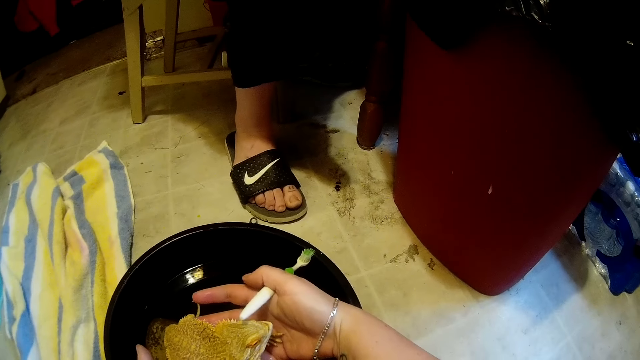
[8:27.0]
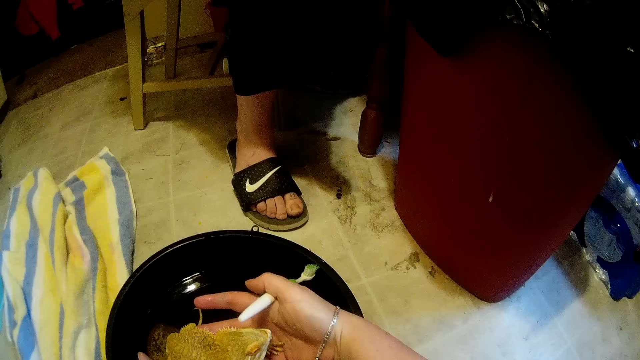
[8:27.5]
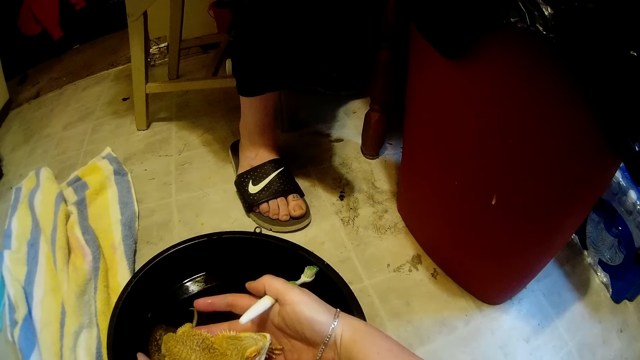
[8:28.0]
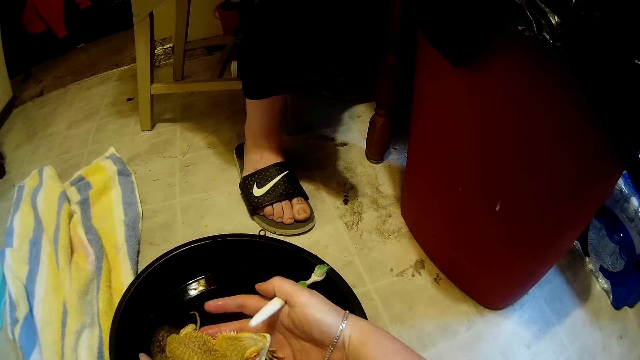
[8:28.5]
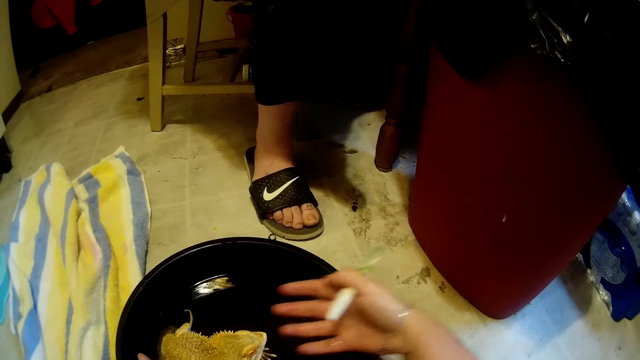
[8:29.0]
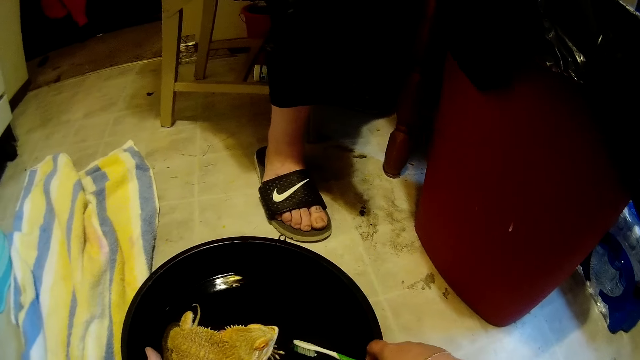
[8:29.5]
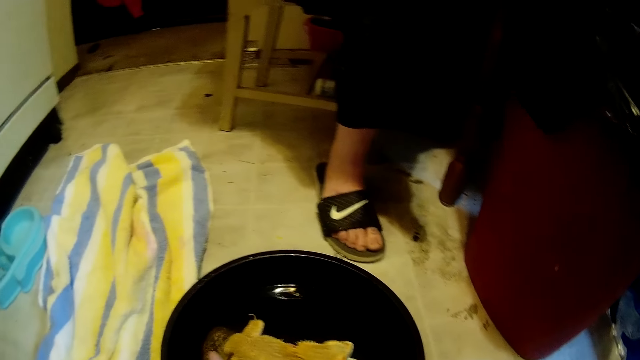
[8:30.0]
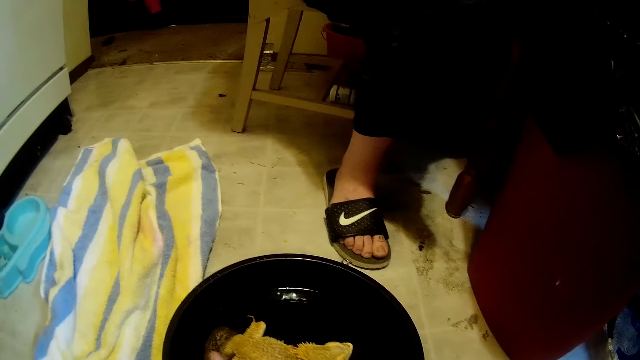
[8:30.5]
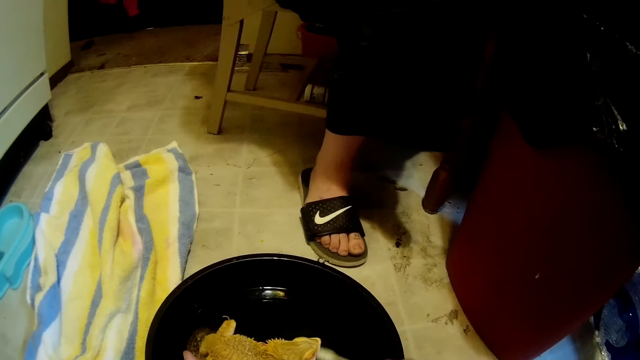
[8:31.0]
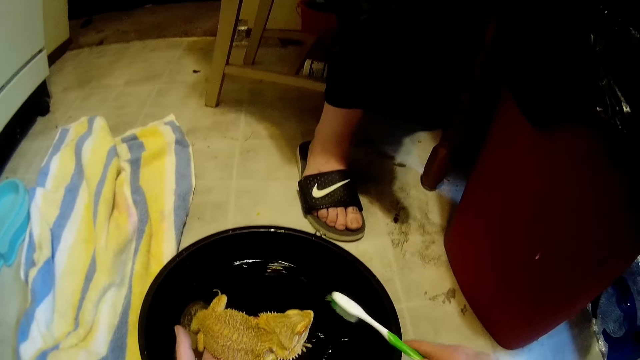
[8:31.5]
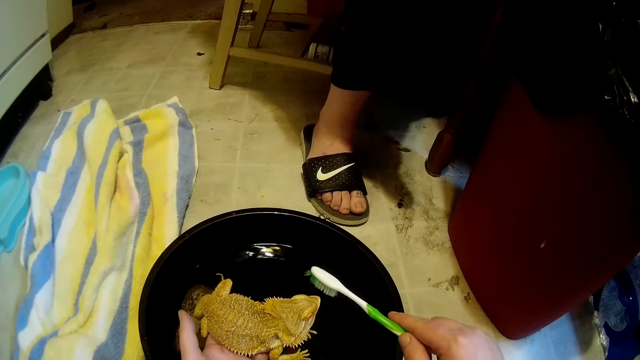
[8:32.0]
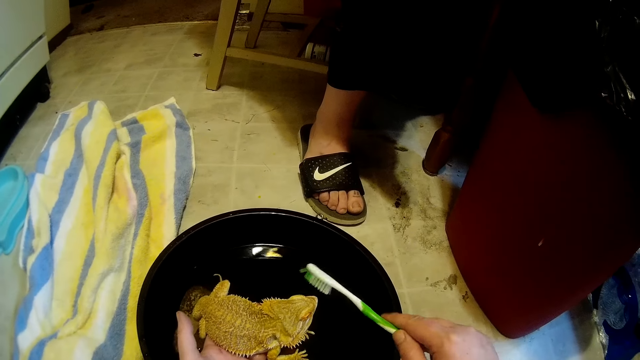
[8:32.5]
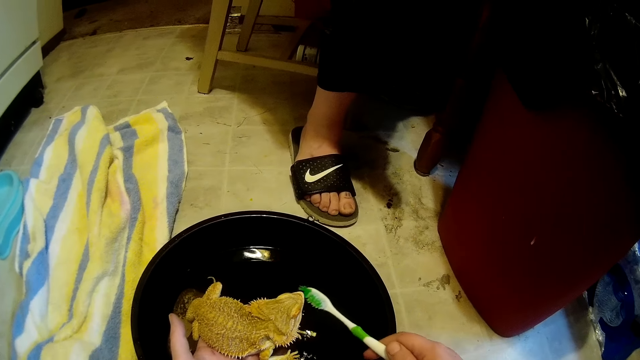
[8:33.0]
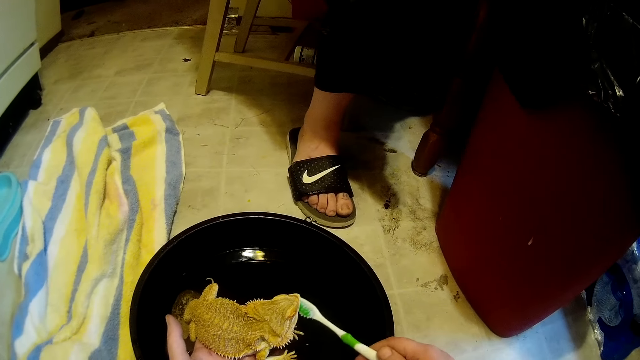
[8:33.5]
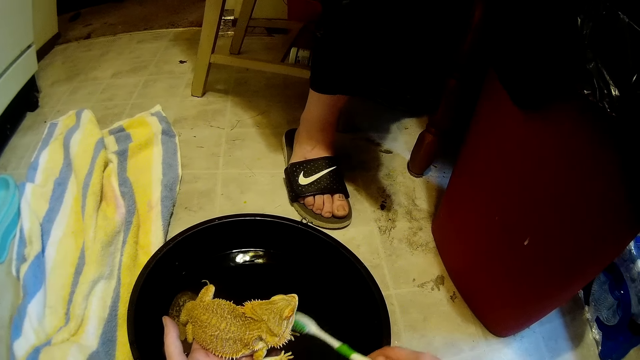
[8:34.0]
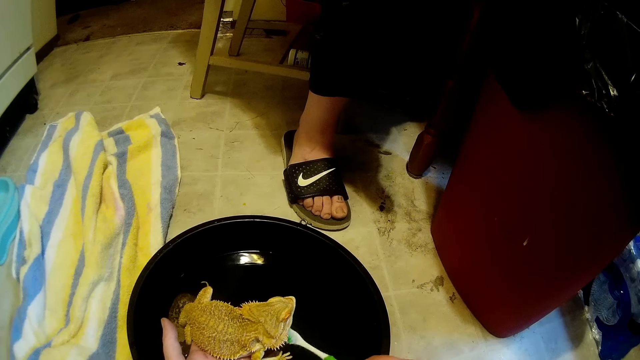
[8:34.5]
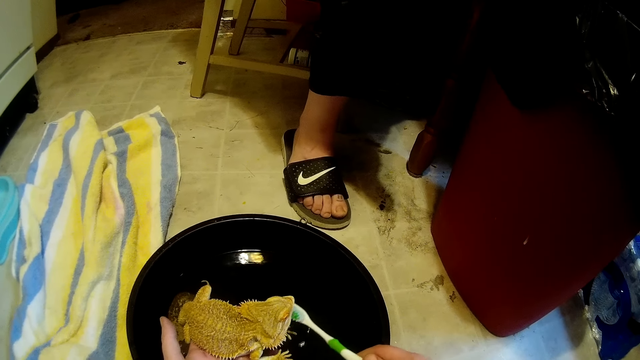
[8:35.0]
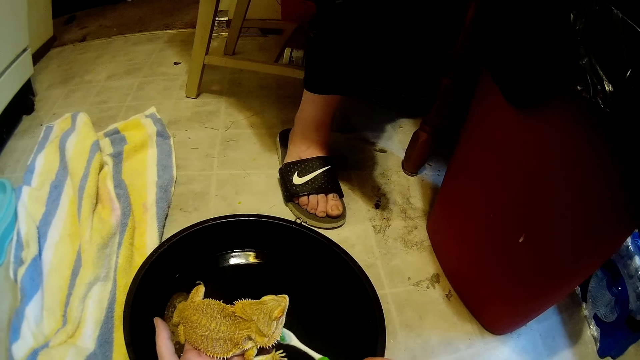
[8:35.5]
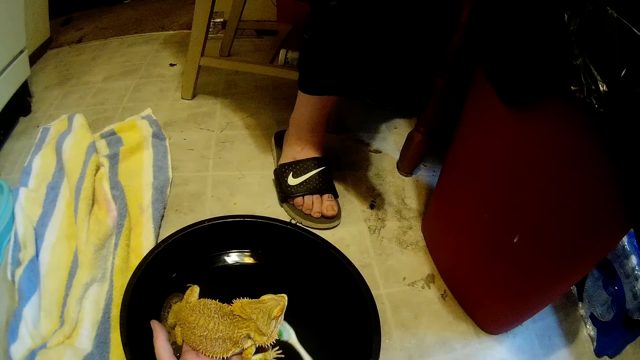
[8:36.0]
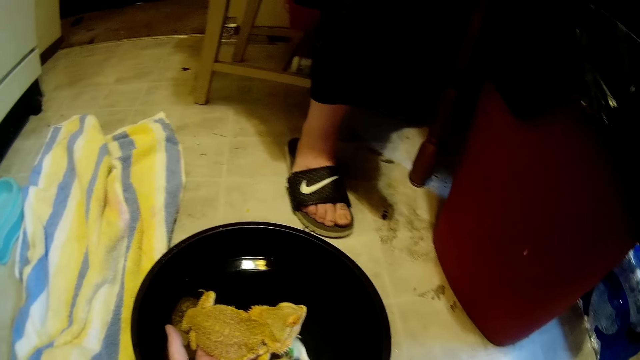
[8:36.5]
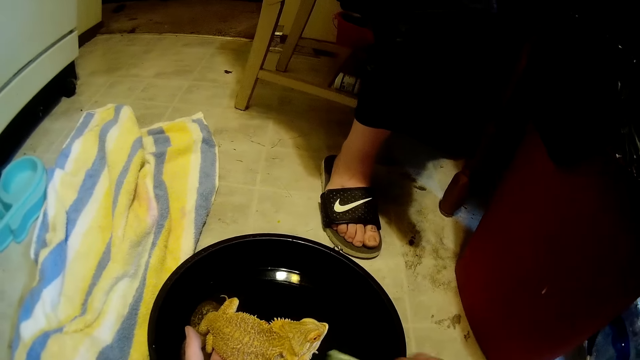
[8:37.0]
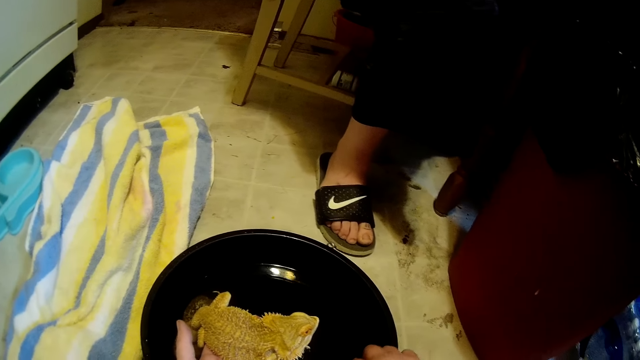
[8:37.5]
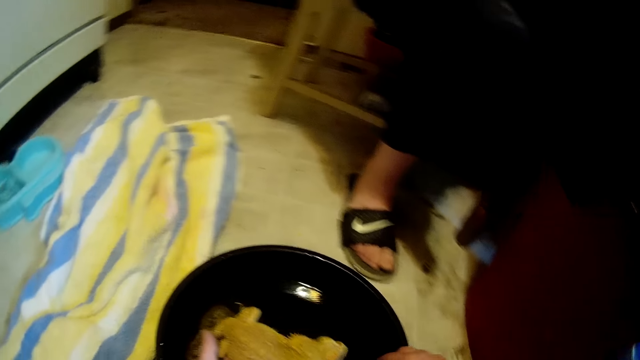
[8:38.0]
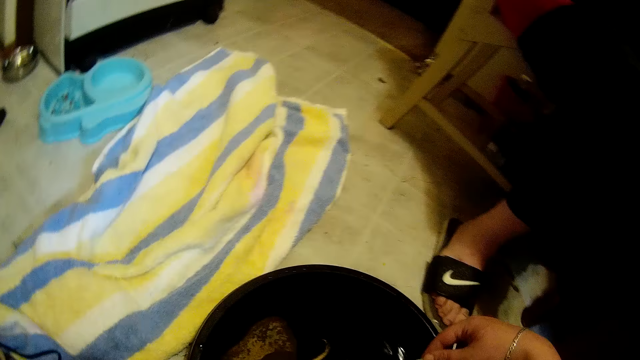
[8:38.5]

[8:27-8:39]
The camera wearer holds the lizard. She puts the toothbrush in the black bowl on the ground with her right hand. She cleans the dragon lizard on her left hand with the toothbrush in her right hand.

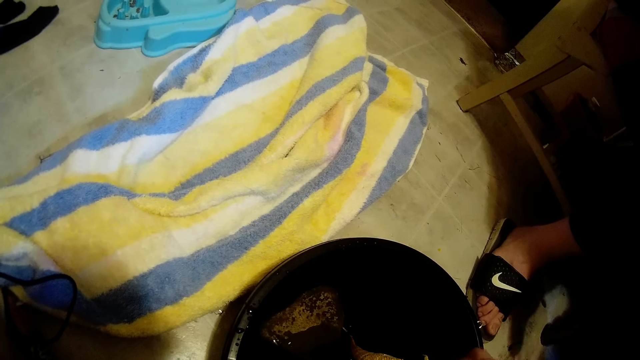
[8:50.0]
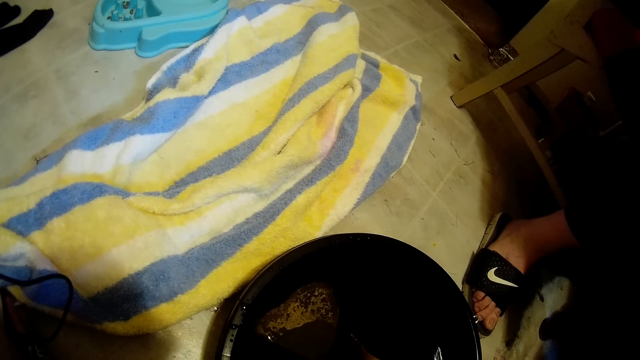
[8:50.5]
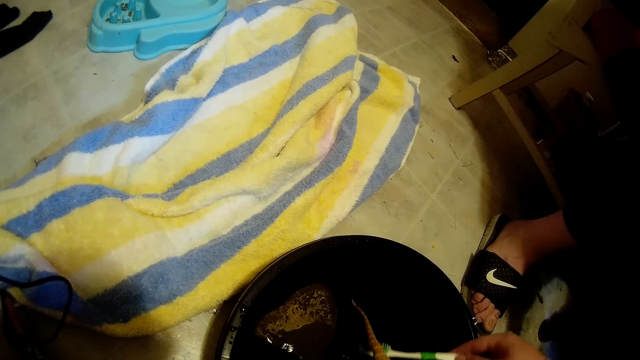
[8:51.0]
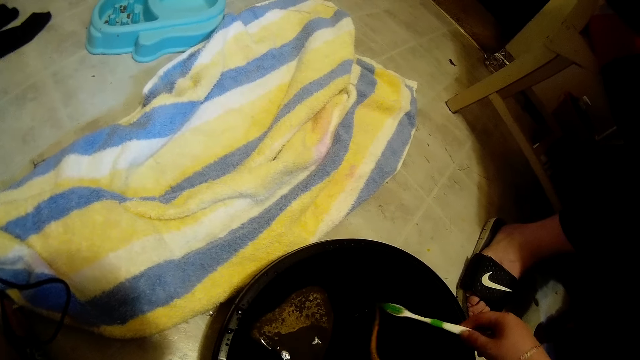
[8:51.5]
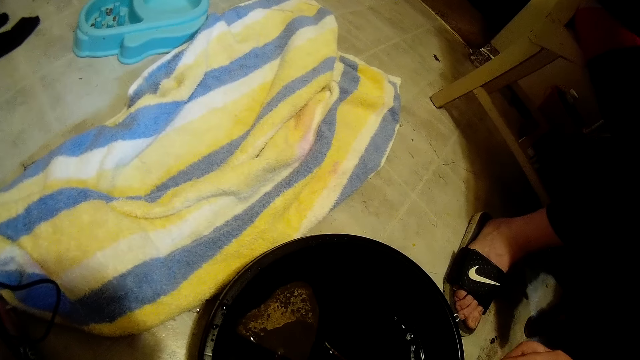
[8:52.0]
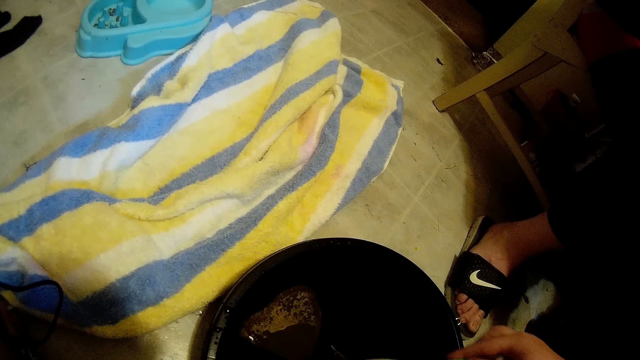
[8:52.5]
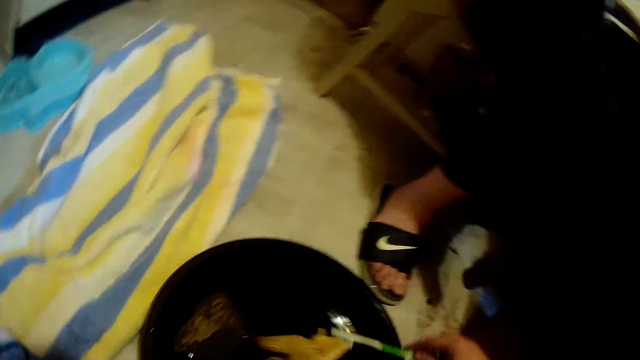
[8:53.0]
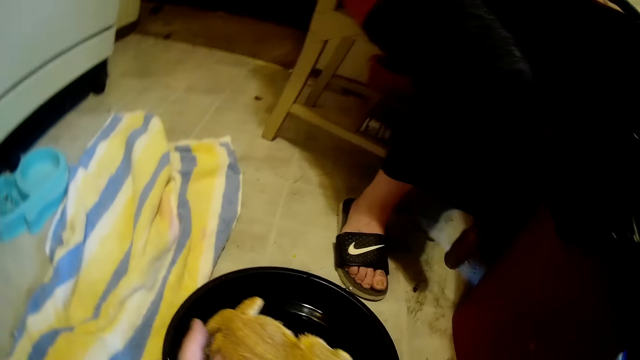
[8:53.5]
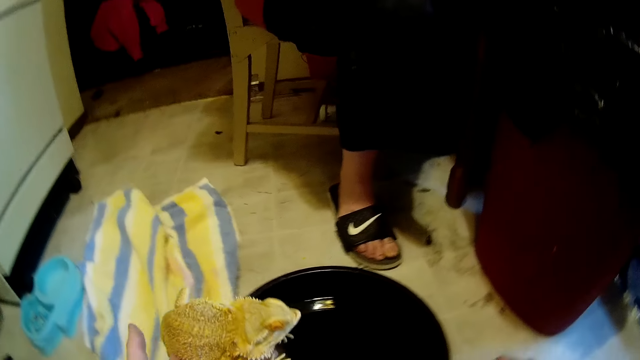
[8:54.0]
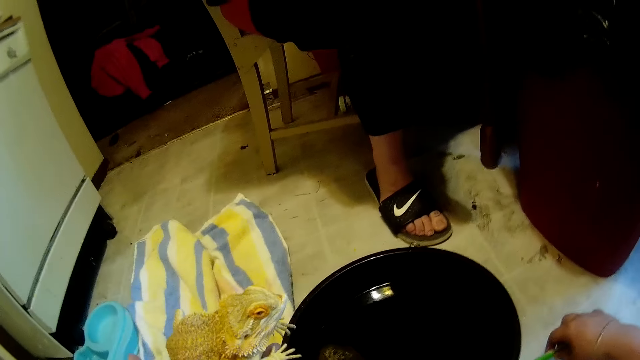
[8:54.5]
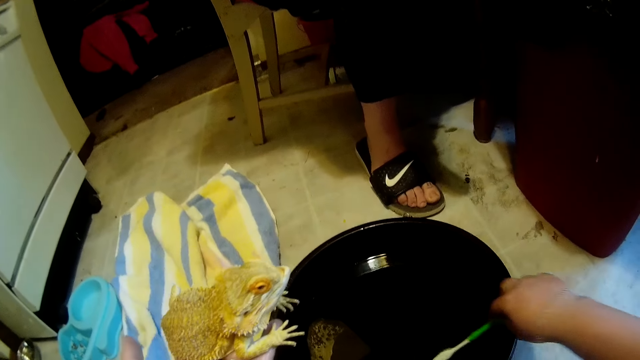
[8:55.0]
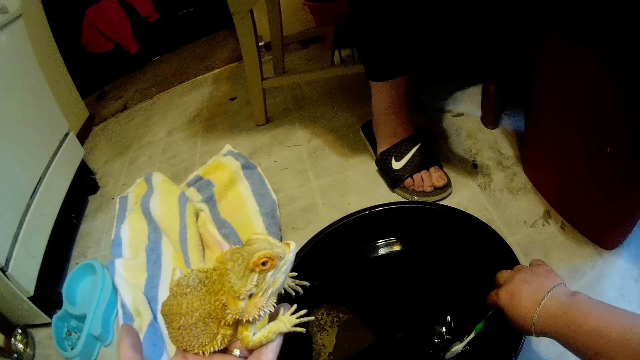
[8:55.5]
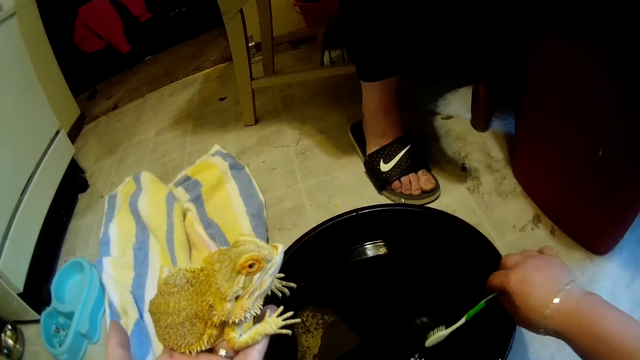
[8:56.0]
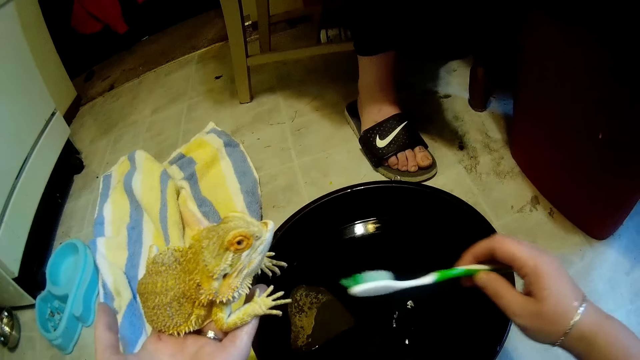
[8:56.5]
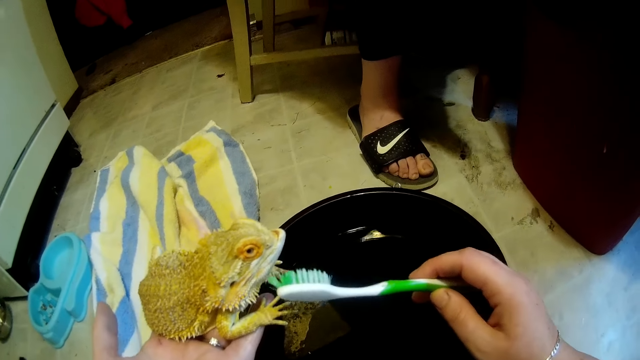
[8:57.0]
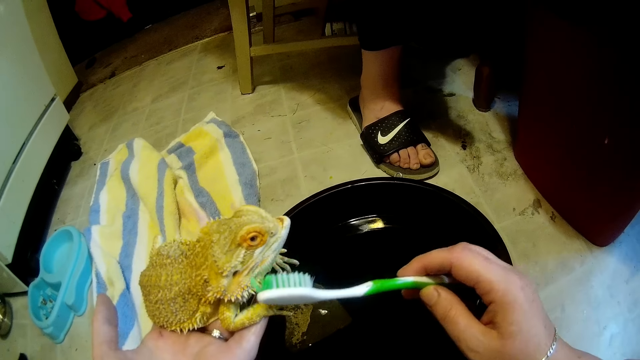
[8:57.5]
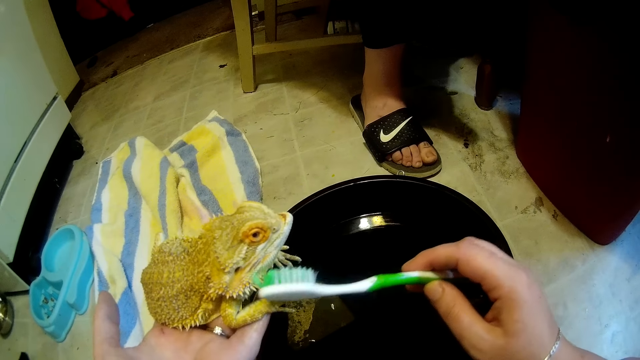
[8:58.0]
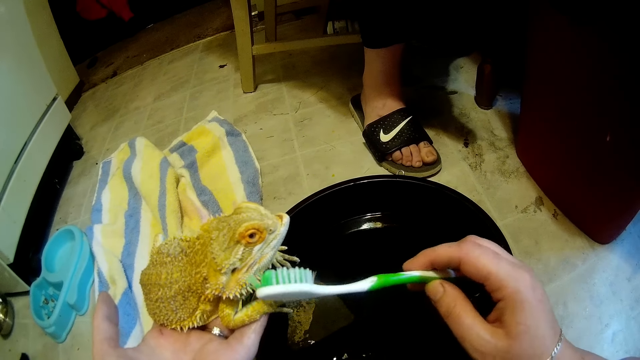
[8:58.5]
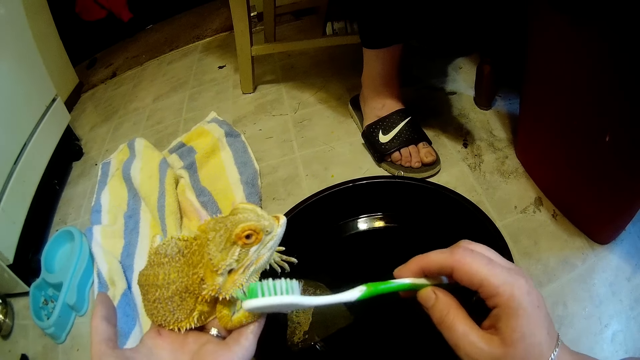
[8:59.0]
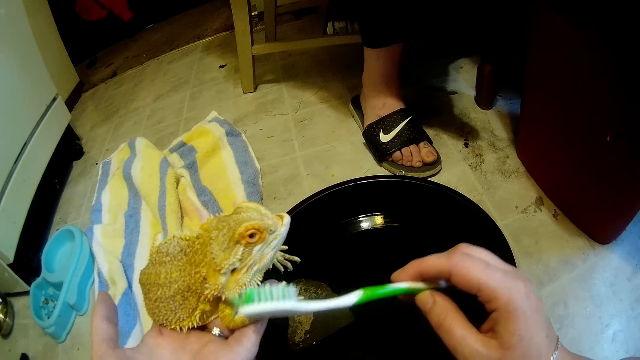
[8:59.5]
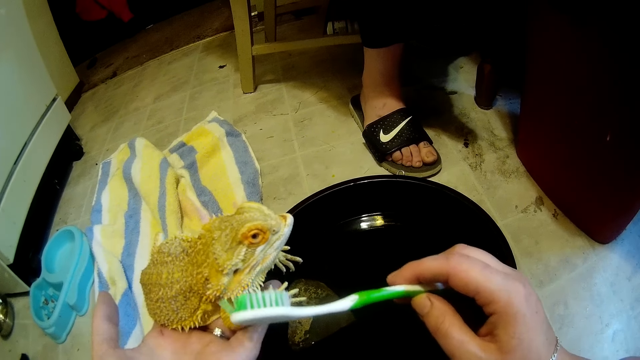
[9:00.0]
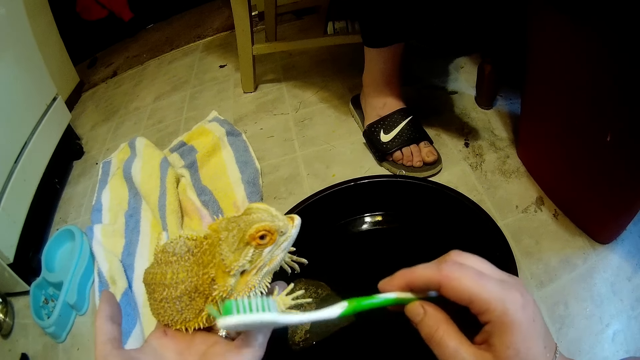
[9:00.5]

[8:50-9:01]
The camera wearer dips the toothbrush in the water. She cleans the lizard. She lifts the lizard. She puts the toothbrush in the black bowl on the ground with her right hand. She cleans the dragon lizard on her left hand with the toothbrush in her right hand.
